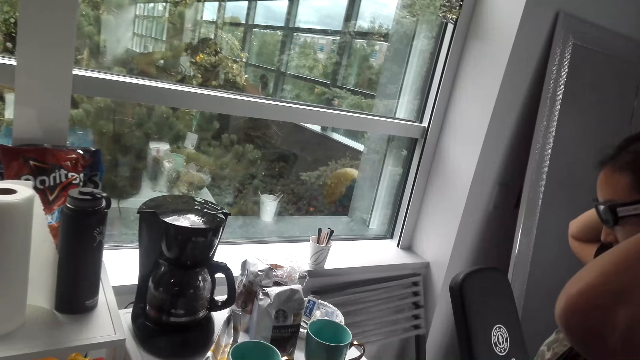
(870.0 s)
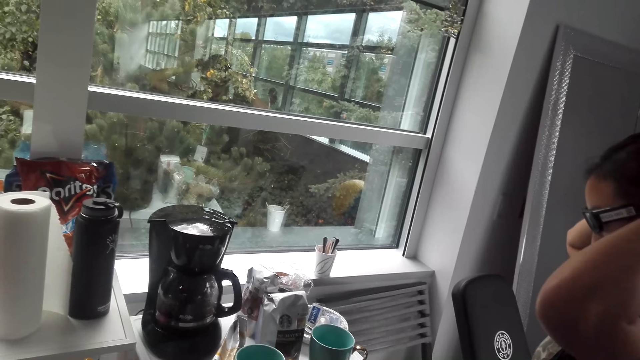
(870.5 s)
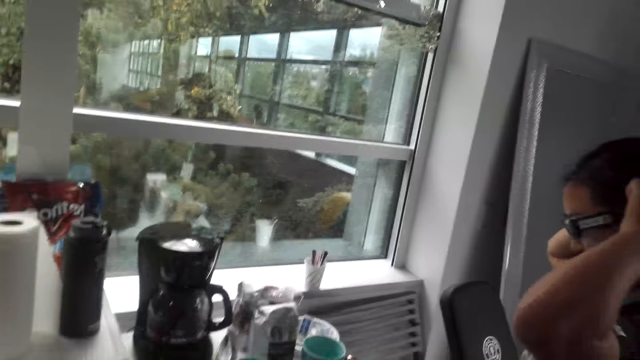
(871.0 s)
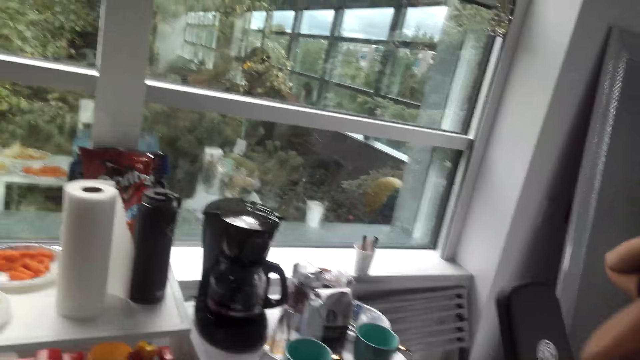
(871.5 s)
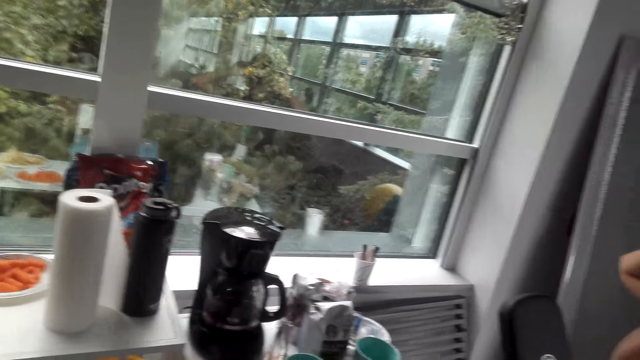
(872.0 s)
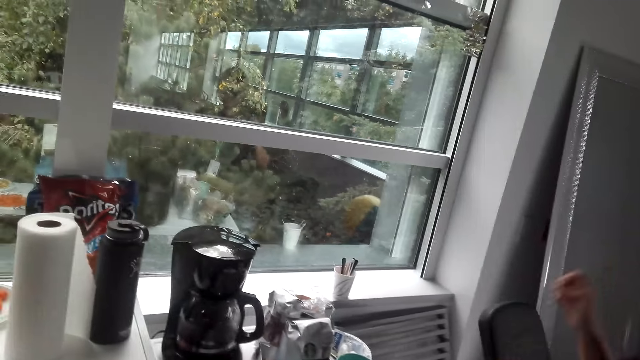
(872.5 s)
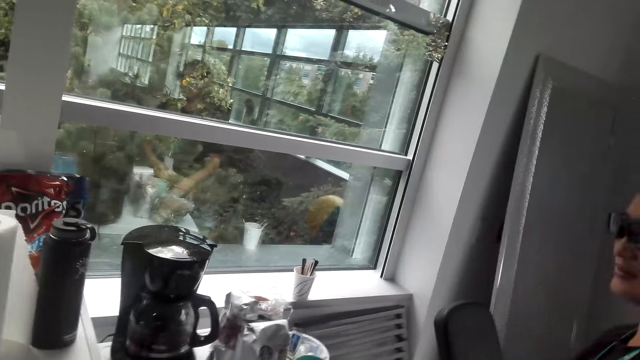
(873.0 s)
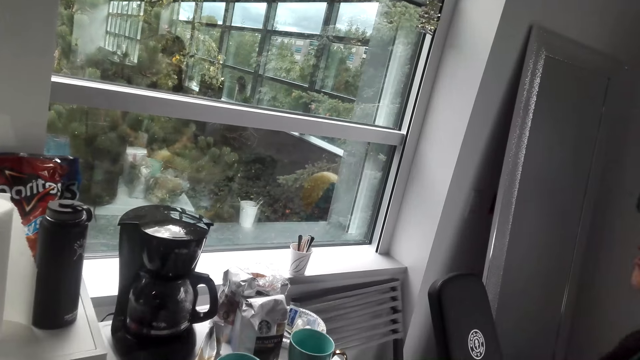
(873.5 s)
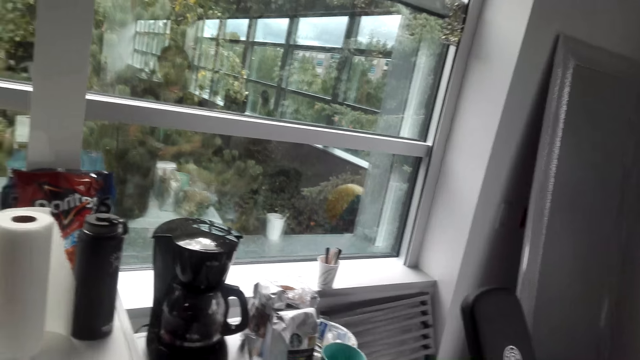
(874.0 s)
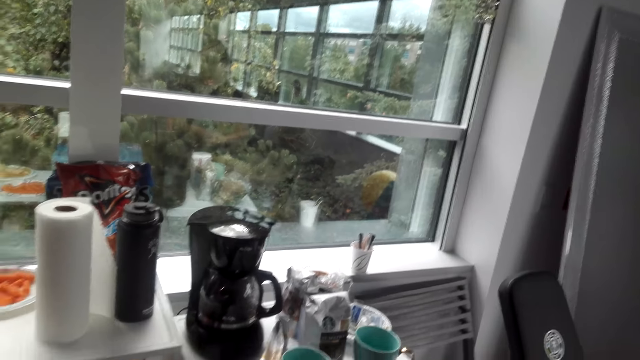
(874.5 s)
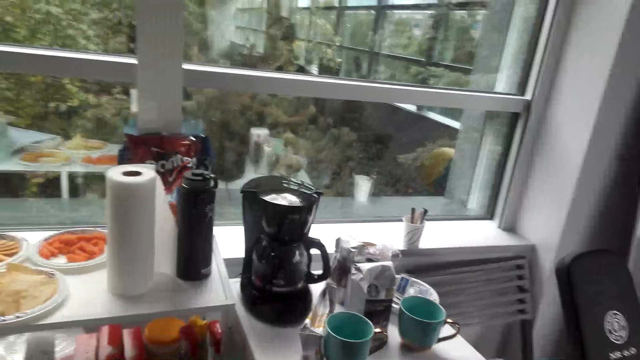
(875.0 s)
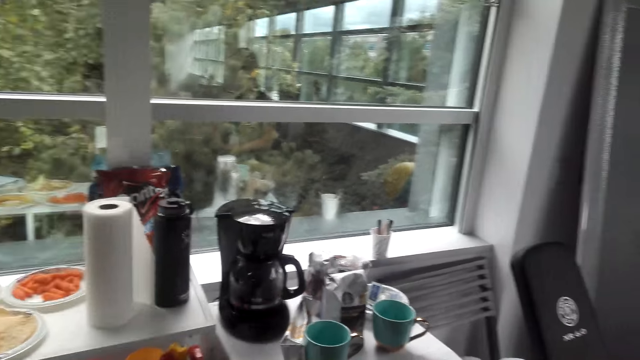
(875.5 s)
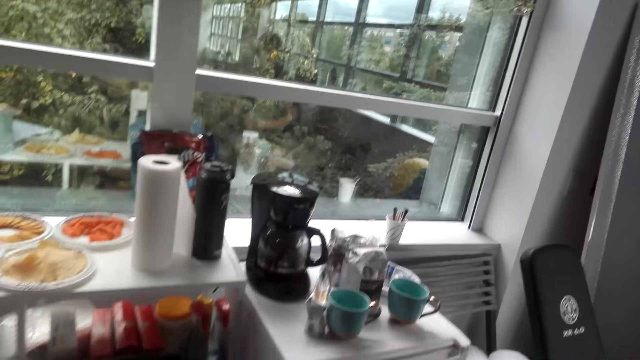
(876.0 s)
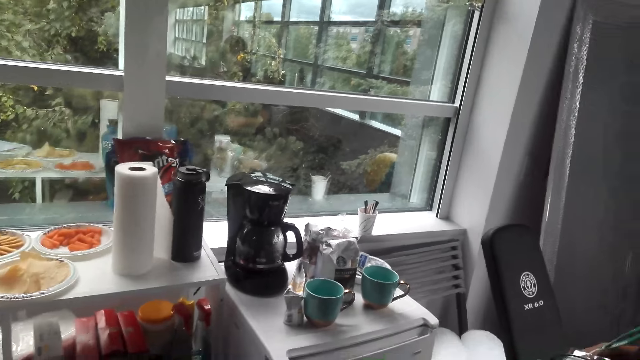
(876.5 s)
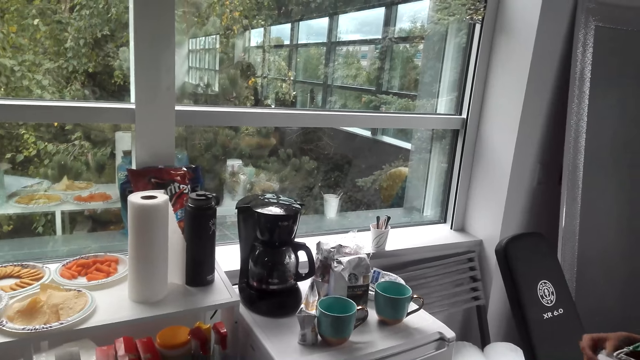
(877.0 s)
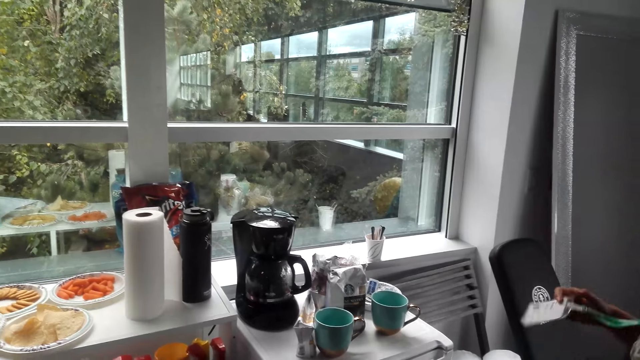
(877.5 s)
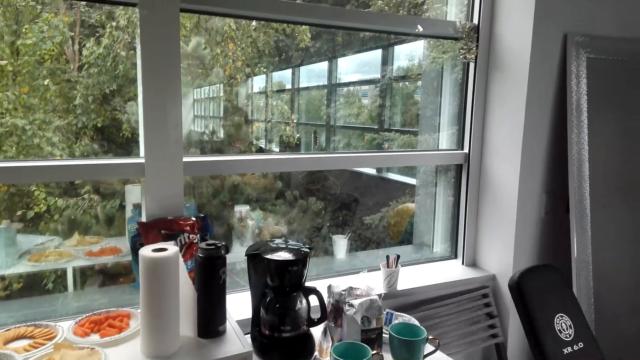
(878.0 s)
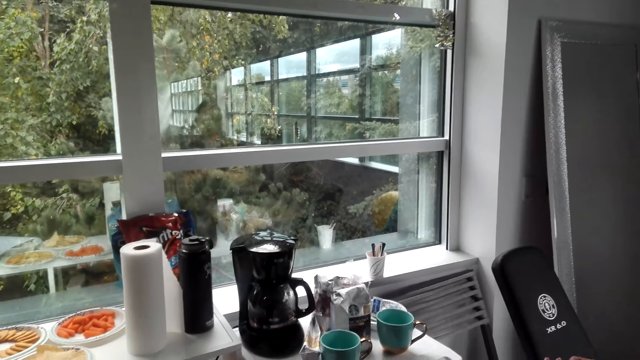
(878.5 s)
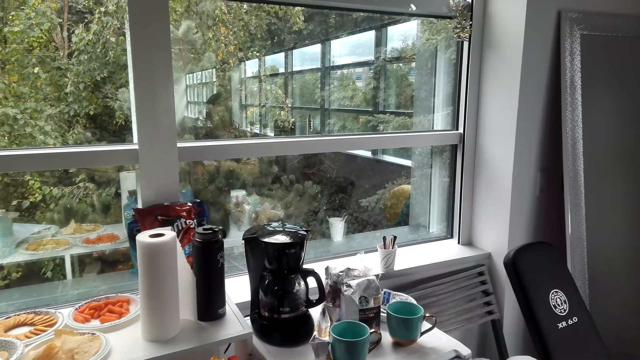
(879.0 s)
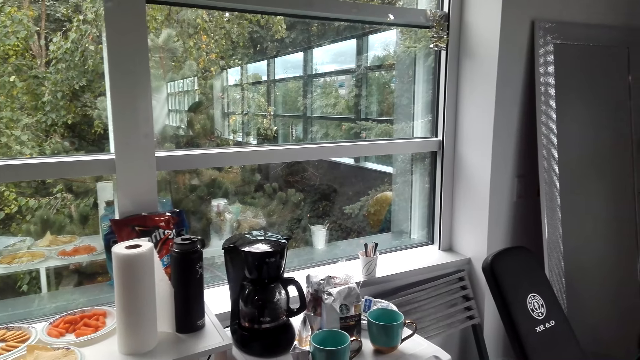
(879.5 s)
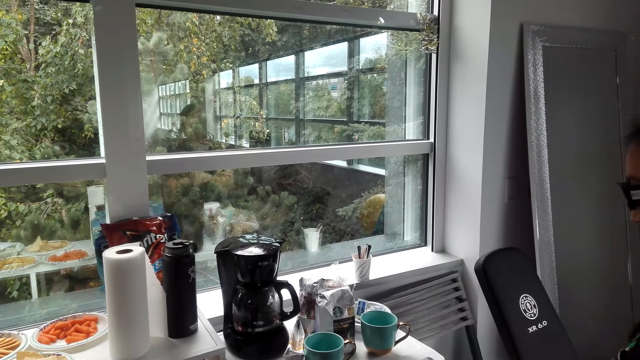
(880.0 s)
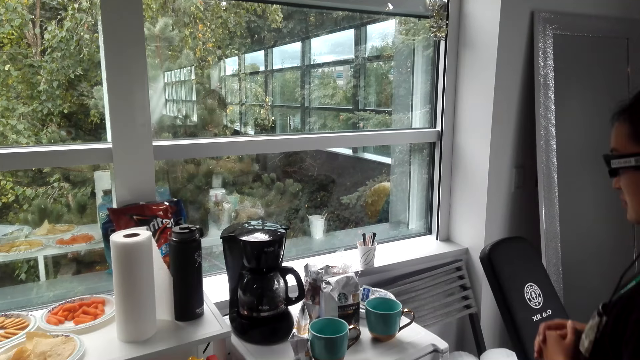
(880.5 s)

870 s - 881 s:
The camera wearer looks around the kitchen. The lady holds her tag.

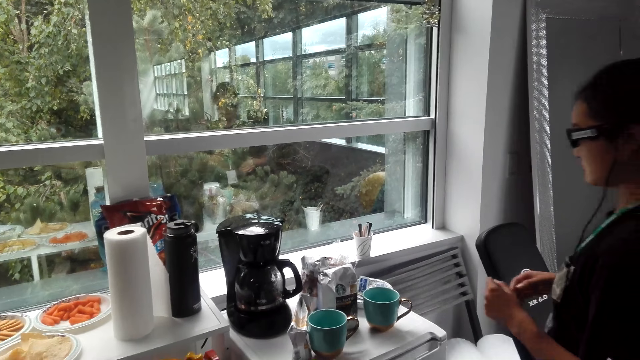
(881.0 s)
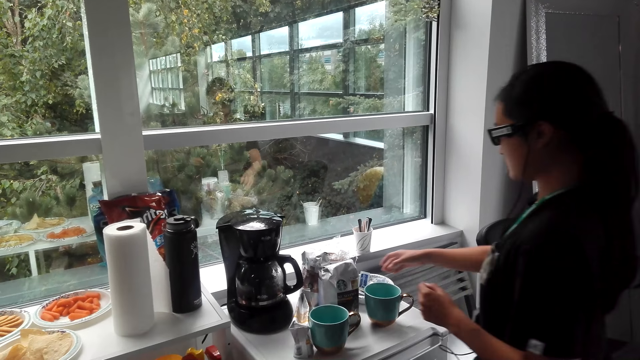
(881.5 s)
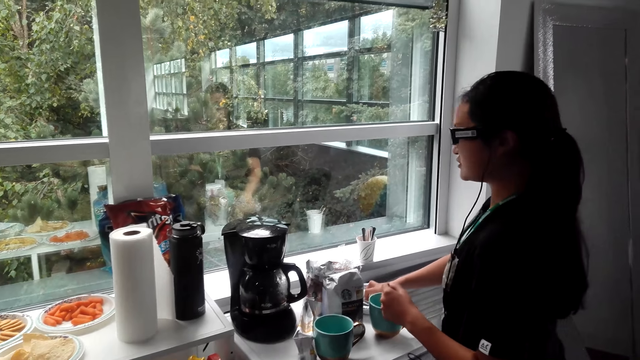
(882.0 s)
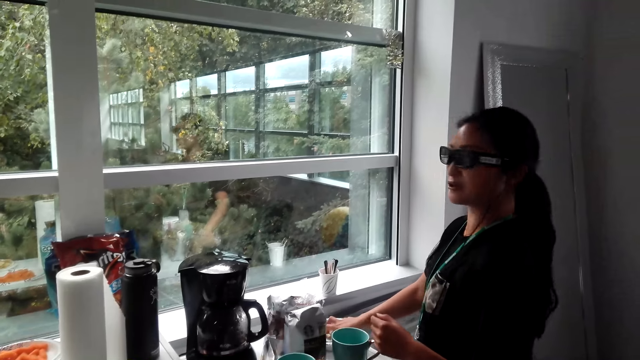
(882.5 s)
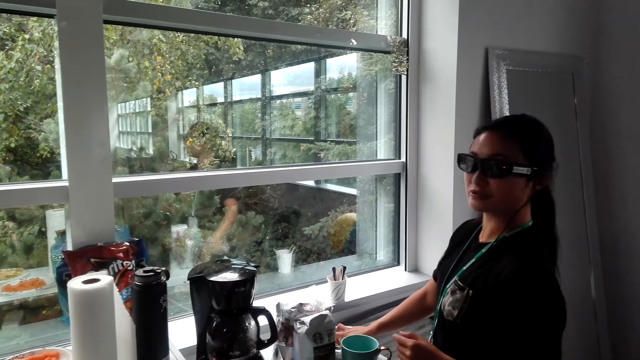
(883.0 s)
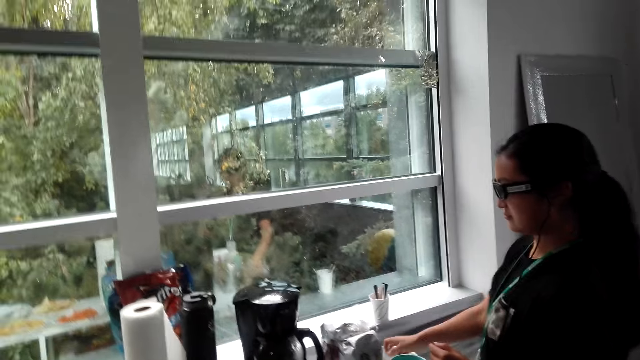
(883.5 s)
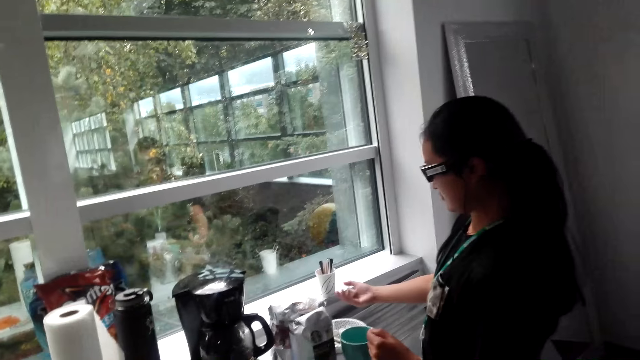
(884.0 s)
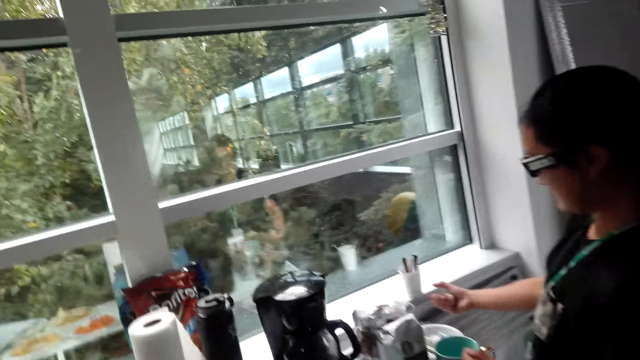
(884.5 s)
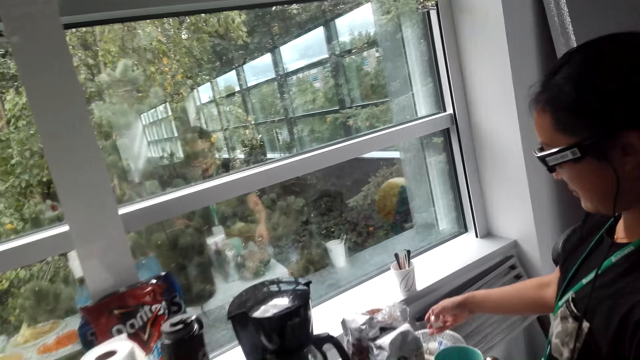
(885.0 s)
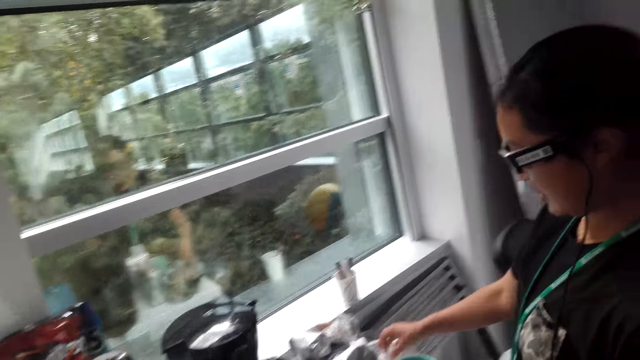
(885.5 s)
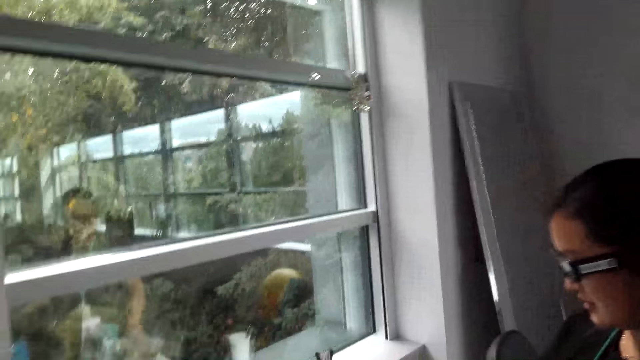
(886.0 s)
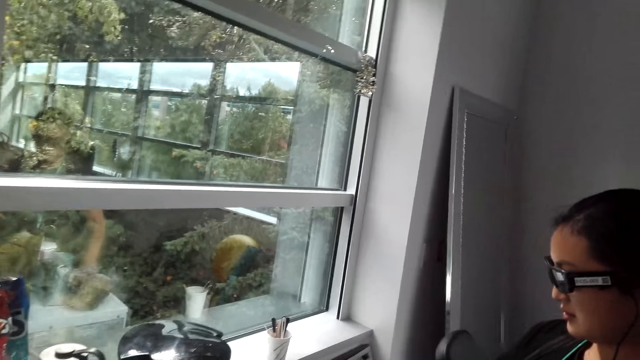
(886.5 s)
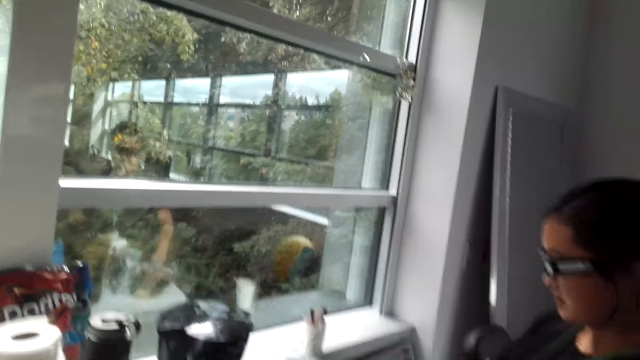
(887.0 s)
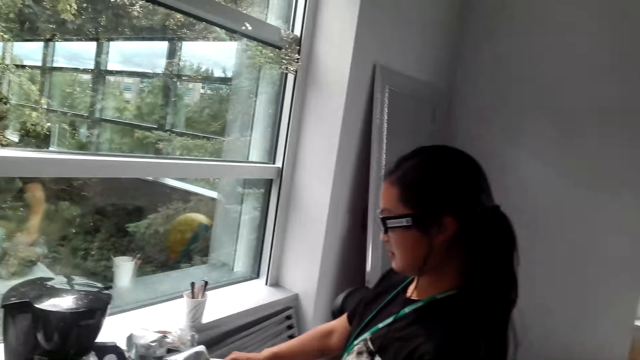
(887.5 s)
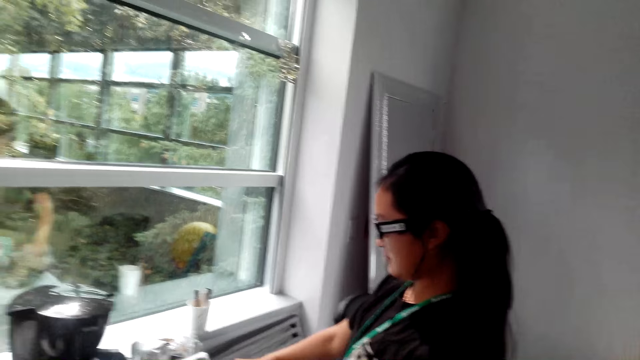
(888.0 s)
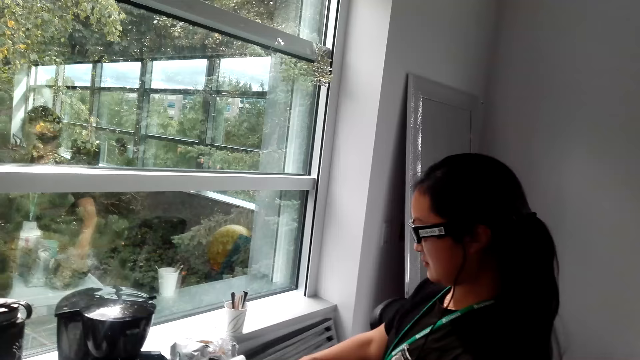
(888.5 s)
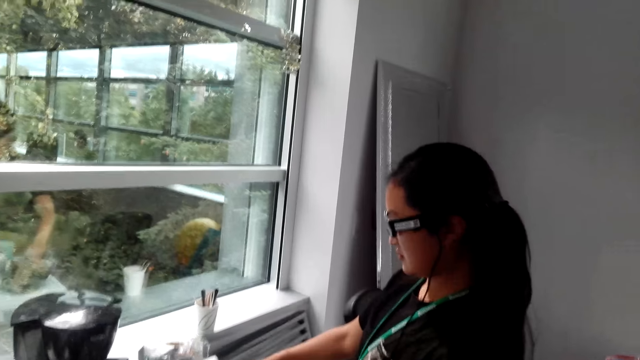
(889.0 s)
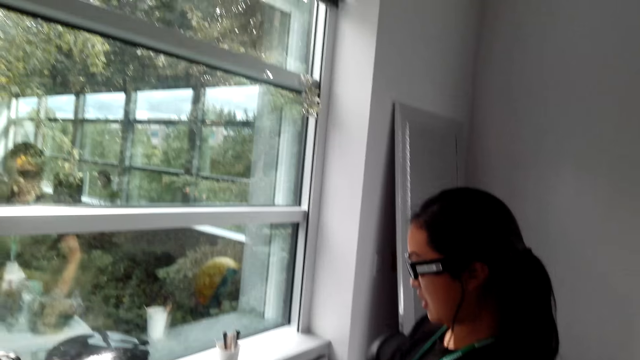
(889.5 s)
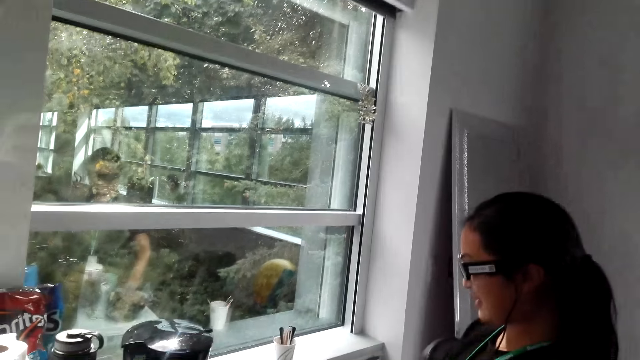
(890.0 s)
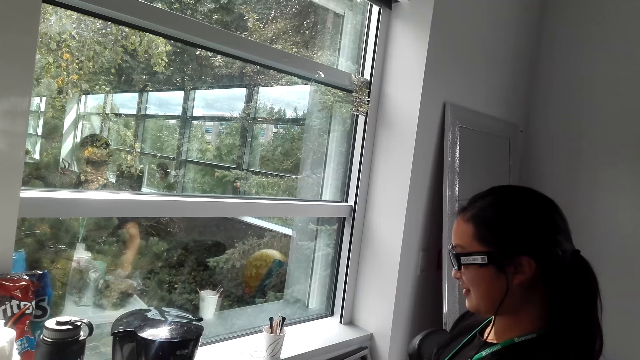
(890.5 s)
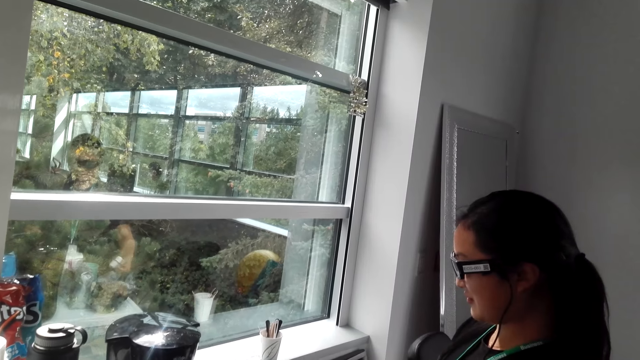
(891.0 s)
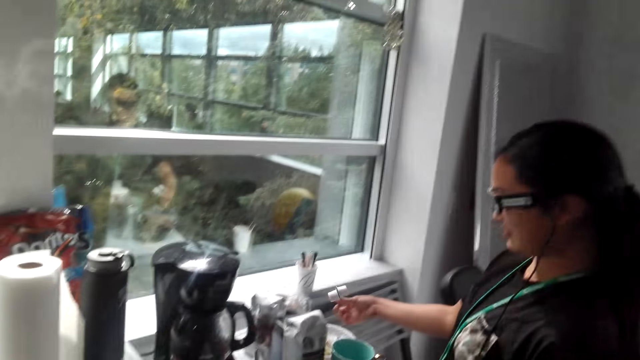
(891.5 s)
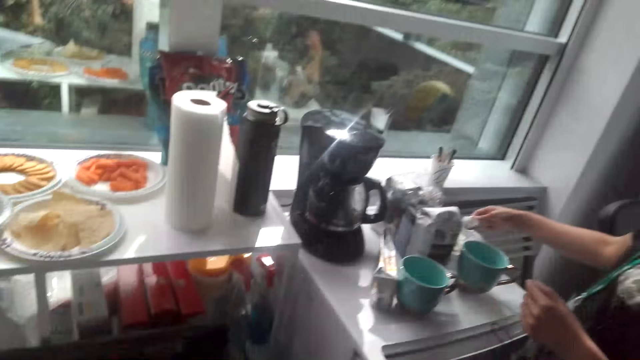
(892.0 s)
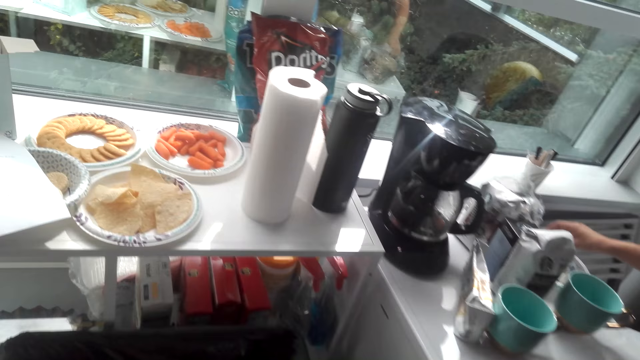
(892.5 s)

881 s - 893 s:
The lady picks up a teabag from a bowl. The camera wearer looks at the lady.
